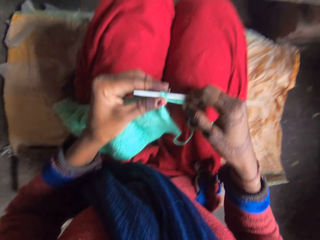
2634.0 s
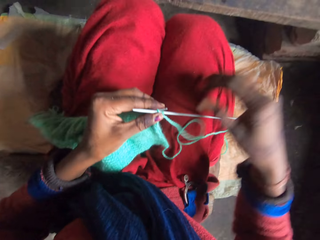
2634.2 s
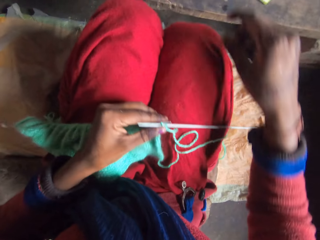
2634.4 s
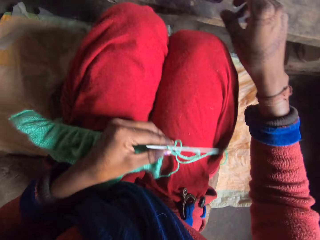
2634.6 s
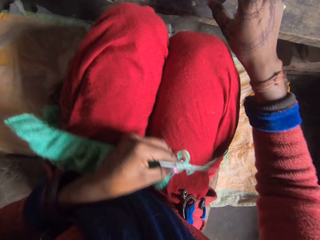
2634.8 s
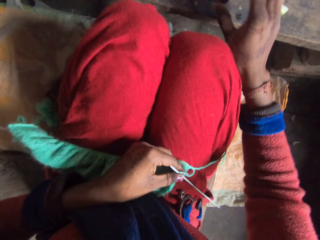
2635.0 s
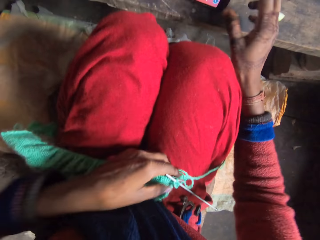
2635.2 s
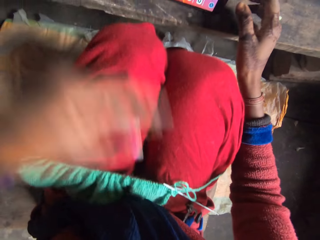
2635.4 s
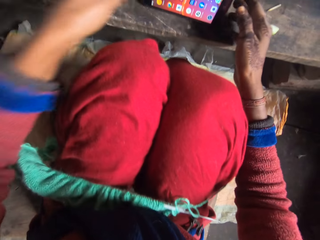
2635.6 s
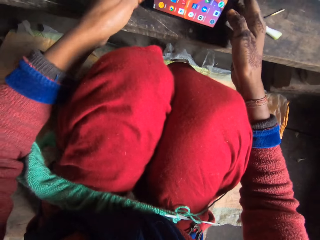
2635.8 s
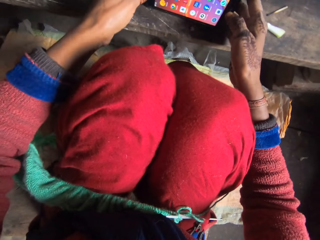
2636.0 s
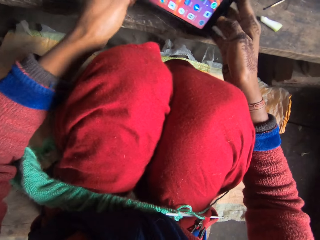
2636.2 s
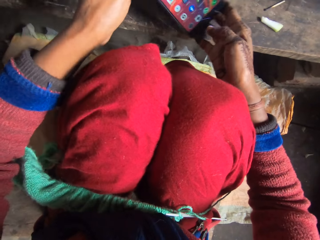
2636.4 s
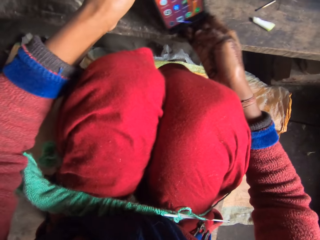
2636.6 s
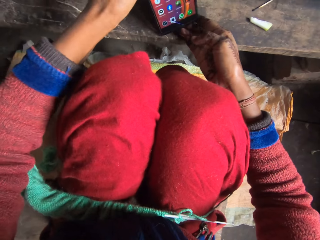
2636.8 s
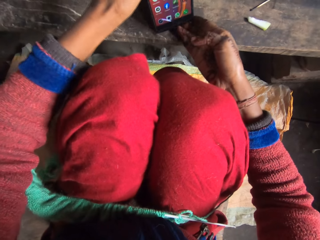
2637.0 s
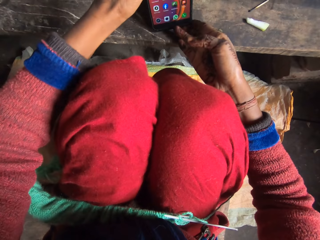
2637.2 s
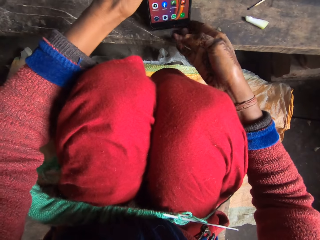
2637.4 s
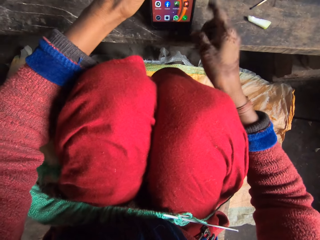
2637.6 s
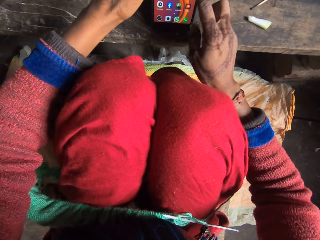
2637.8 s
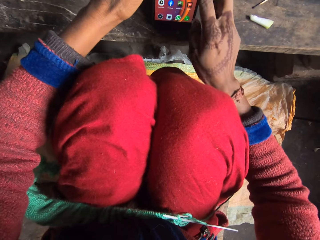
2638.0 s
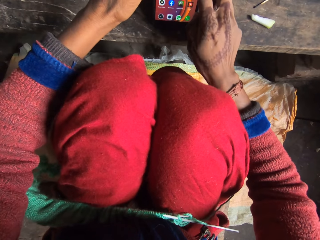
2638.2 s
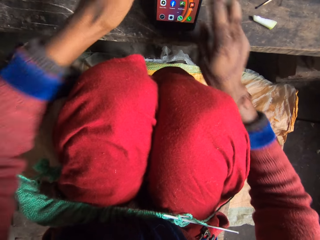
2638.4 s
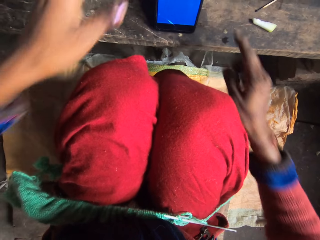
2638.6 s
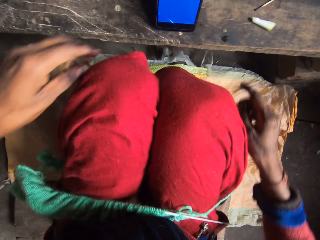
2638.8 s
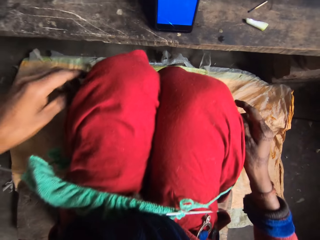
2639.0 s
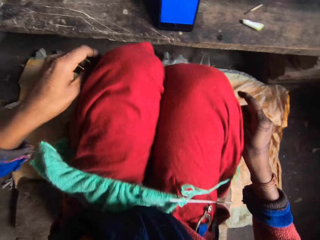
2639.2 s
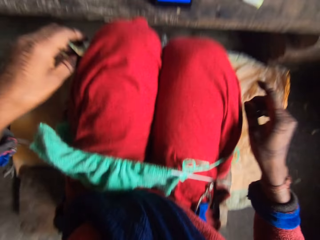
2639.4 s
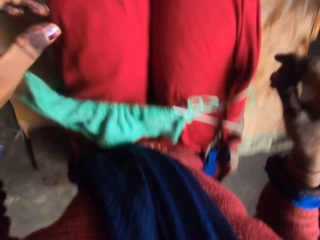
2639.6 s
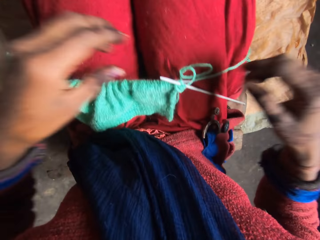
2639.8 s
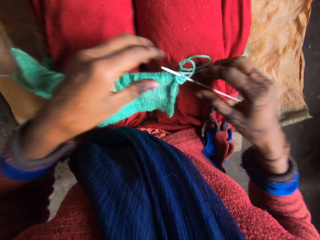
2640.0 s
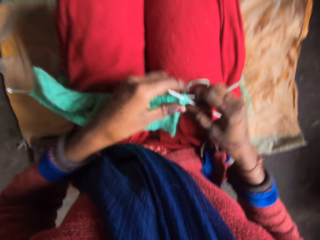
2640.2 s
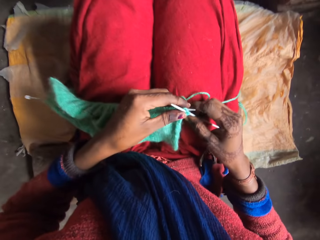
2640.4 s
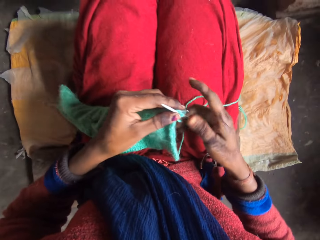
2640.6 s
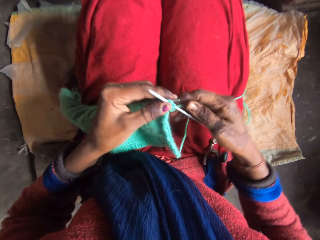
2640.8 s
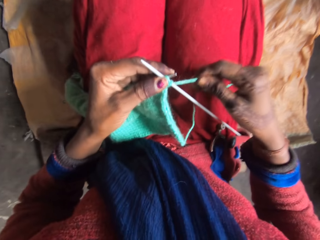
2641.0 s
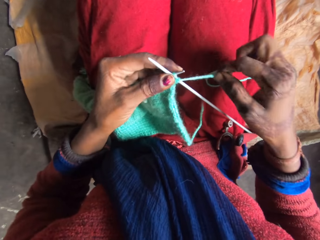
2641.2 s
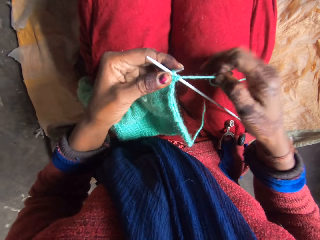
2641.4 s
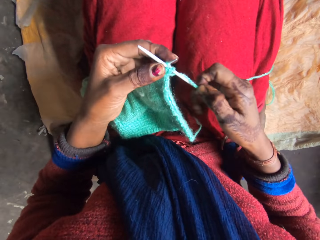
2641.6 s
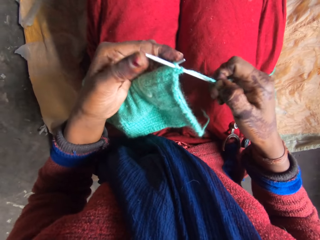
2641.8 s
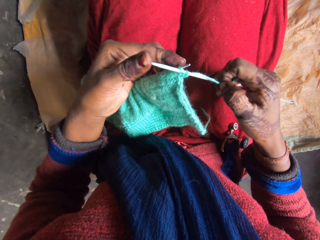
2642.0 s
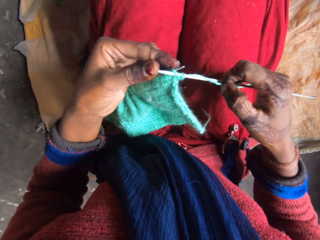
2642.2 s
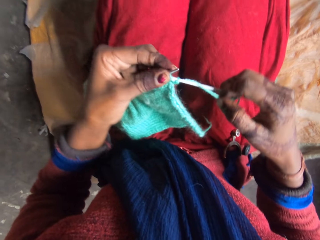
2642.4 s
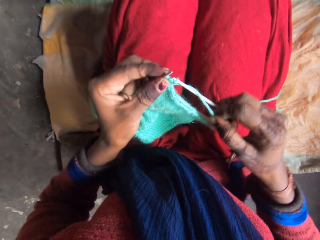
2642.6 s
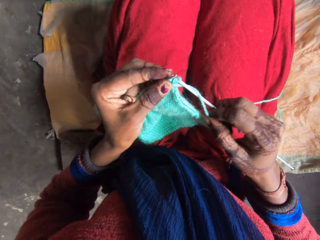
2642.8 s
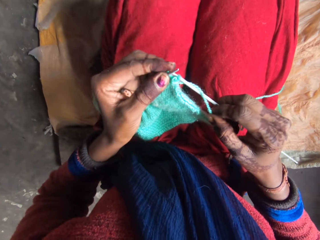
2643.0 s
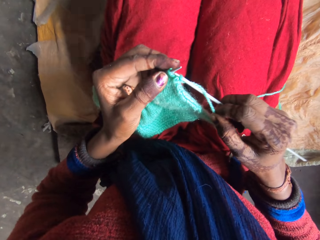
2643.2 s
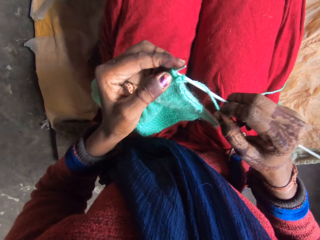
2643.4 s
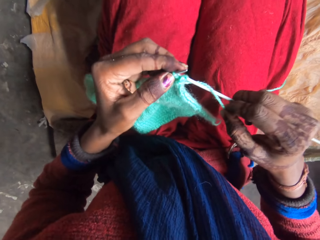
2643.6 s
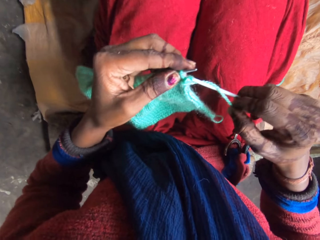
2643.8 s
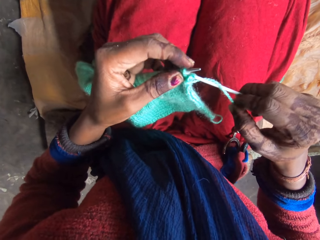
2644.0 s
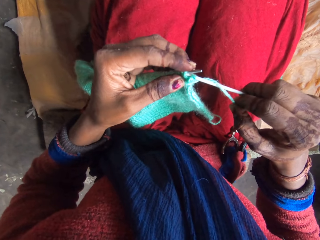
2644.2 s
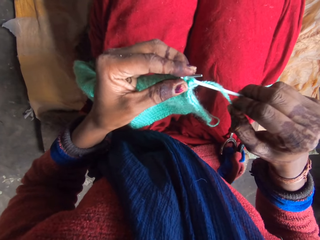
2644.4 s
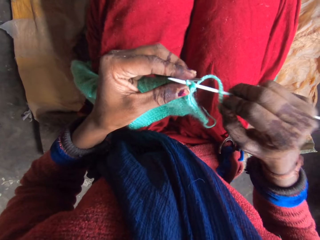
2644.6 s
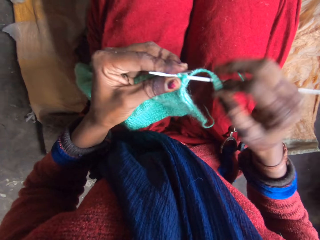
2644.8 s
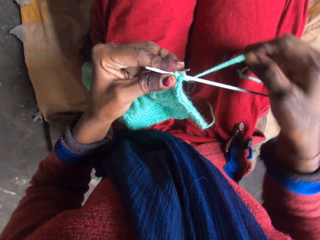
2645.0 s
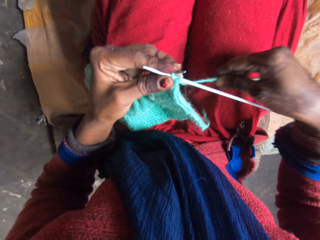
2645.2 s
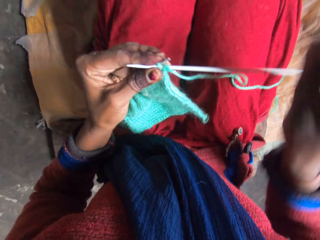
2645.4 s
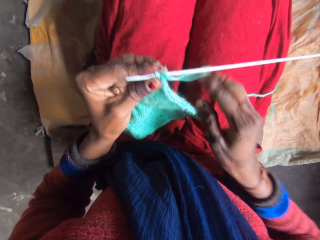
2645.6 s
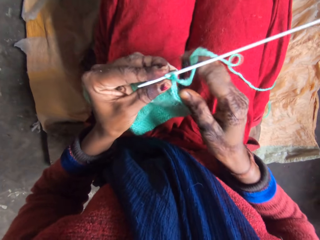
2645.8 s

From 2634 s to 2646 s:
The camera wearer drops the knitting piece on her lap with her left hand. She turns the phone on the table with her hands. She dials the phone and puts the phone upright. She operates the phone with her right hand. She rubs her hands on her cloth. She knits with the knitting pins and yarn in her hands.

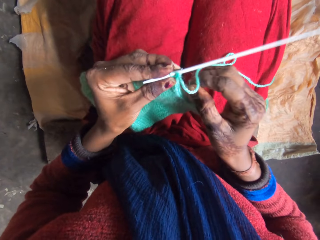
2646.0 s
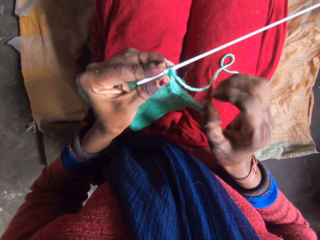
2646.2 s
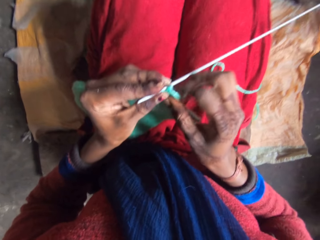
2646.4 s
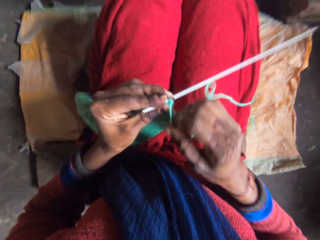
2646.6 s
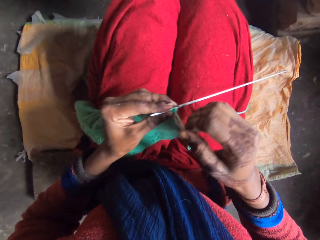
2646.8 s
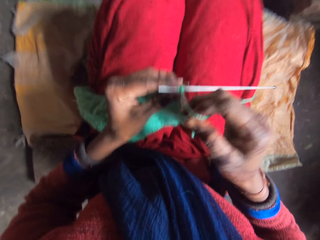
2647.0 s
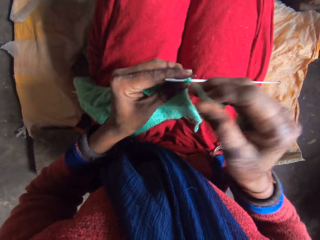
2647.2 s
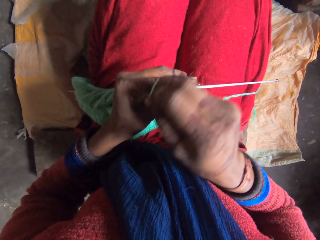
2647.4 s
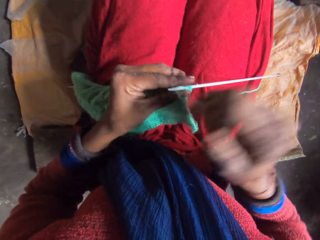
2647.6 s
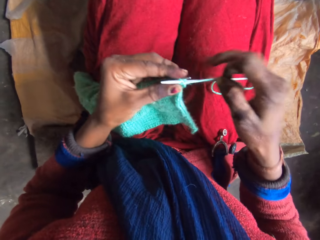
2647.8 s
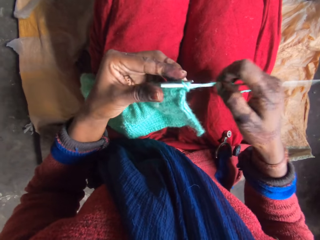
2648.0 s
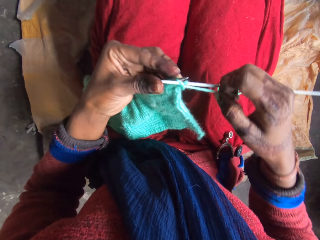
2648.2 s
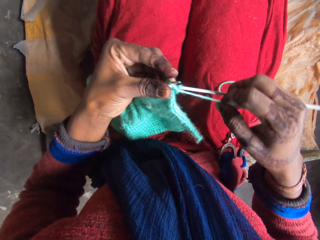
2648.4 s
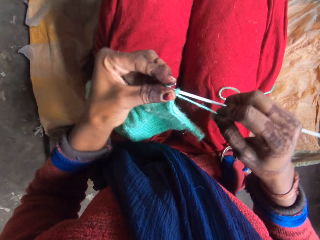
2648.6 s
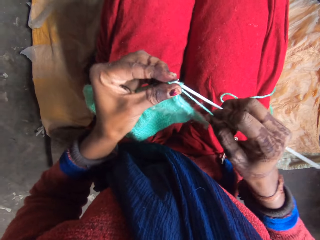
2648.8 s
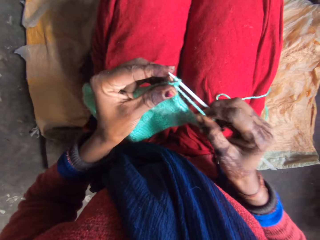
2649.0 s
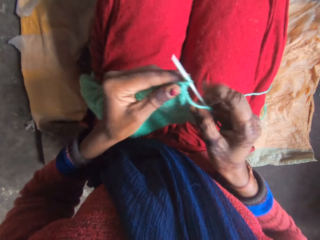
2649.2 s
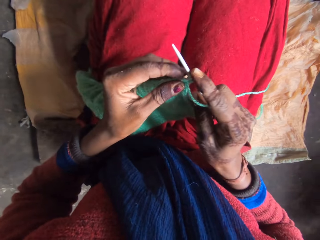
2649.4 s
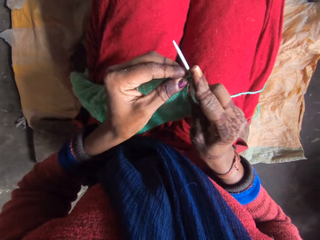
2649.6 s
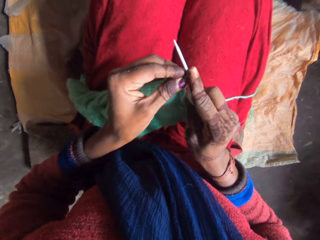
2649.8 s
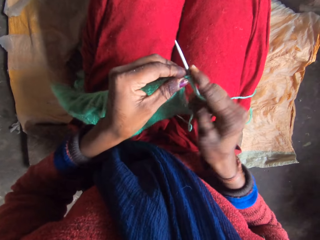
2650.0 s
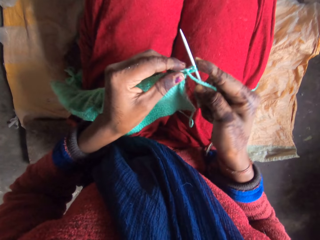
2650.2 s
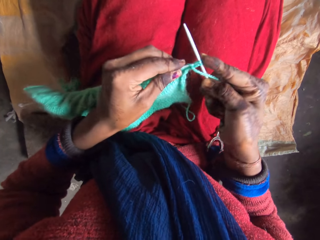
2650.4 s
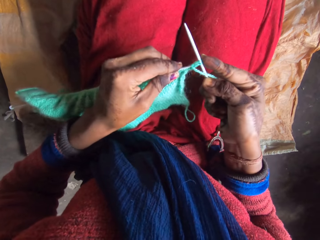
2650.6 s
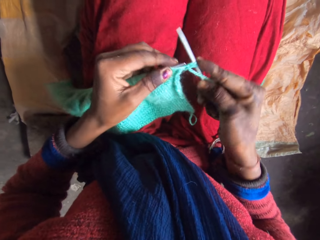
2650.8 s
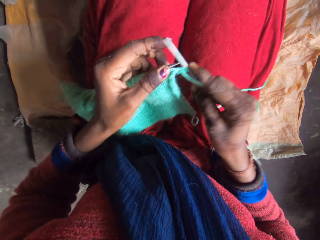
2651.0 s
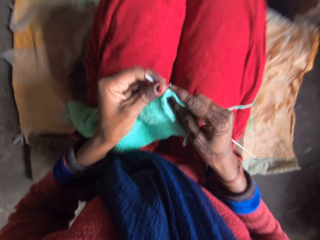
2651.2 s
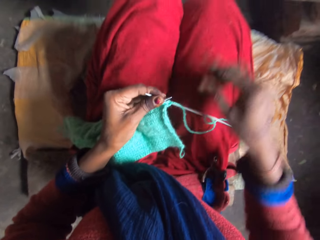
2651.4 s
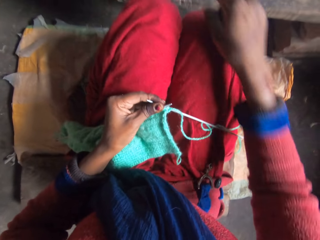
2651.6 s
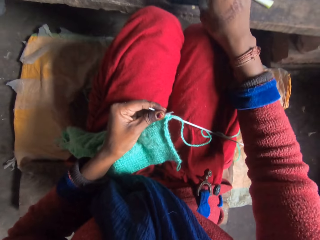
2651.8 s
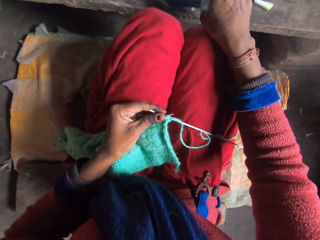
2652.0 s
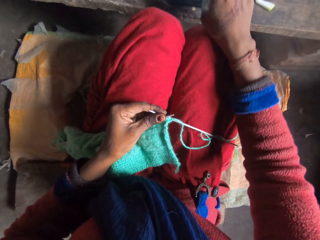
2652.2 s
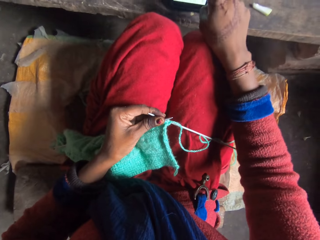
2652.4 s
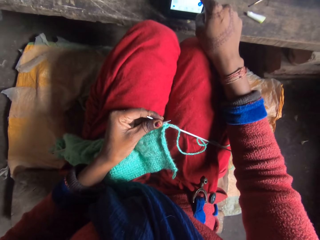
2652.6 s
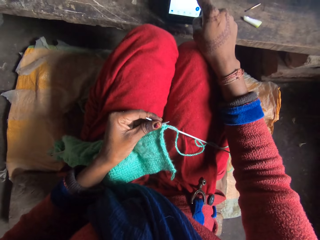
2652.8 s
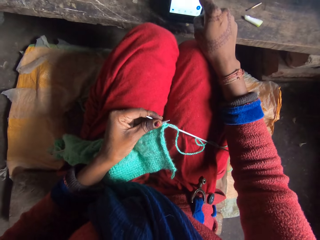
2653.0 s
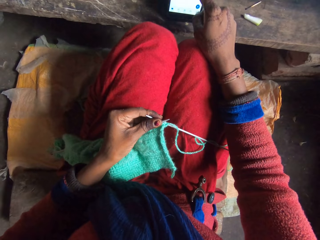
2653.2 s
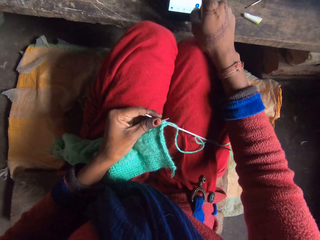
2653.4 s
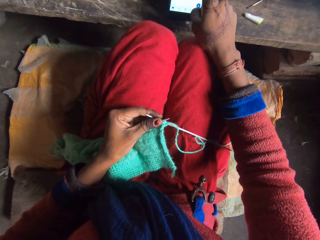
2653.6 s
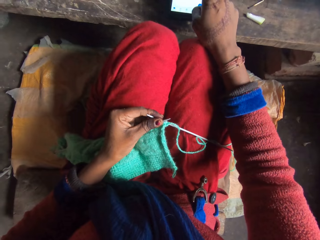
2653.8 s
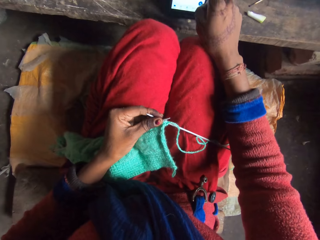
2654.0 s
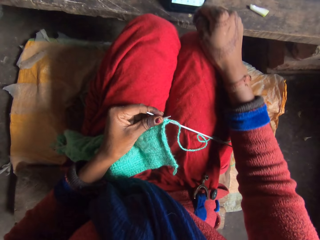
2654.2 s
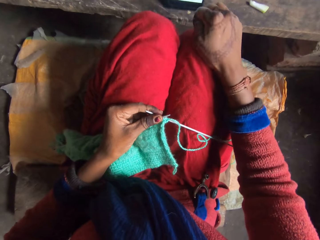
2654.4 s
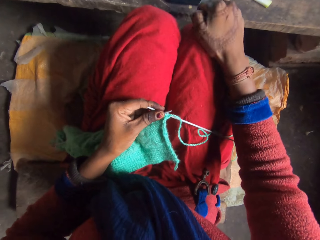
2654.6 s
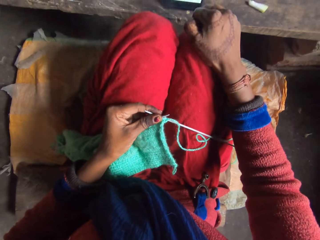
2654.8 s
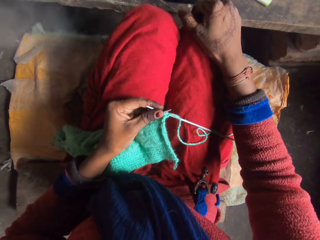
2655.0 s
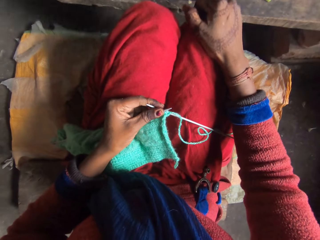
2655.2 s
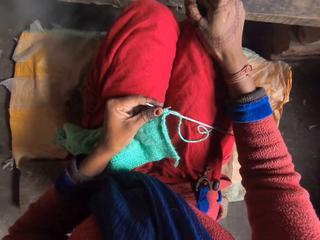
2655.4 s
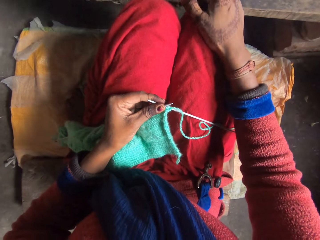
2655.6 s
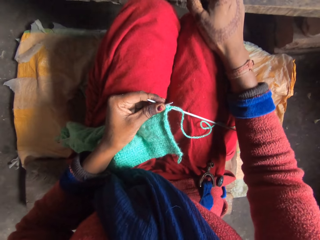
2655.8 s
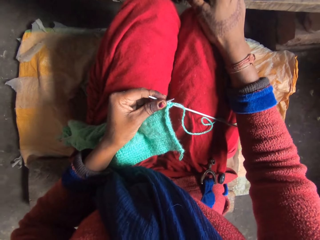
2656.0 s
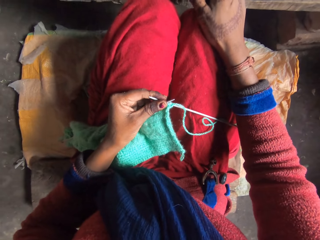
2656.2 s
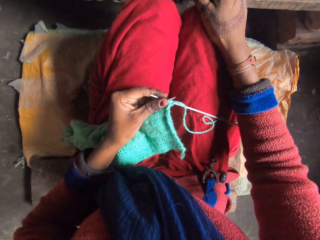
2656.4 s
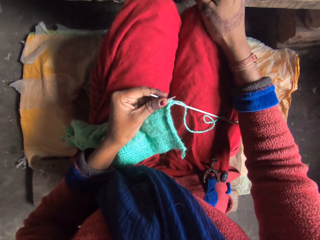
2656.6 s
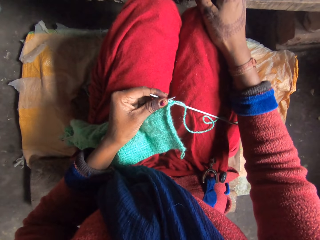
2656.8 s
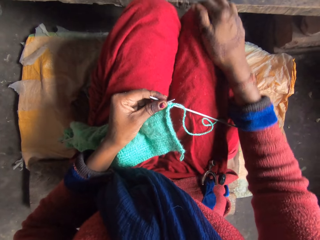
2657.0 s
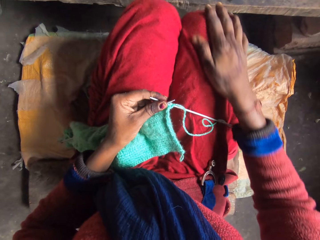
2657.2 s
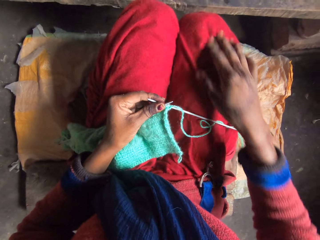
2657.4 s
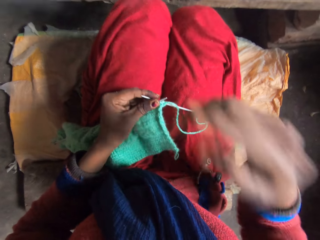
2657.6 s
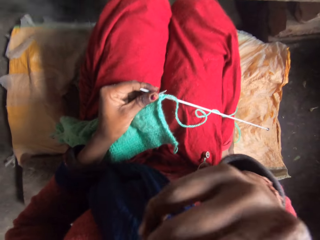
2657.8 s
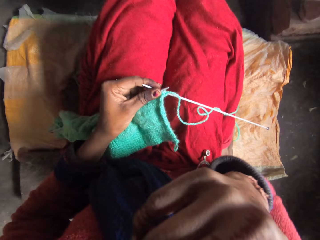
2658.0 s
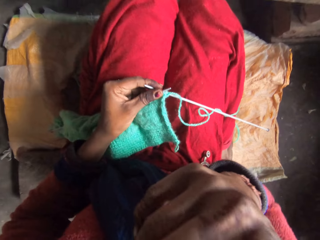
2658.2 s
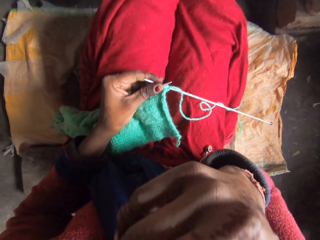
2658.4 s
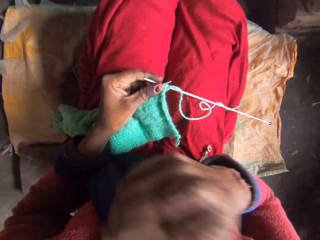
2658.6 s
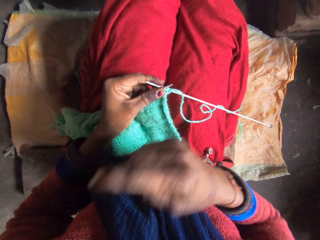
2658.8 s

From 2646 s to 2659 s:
The camera wearer operates the phone with her right hand. She scratches her right knee with her right hand. She cleans her right hand on her cloth. She touches her face with her right hand.
